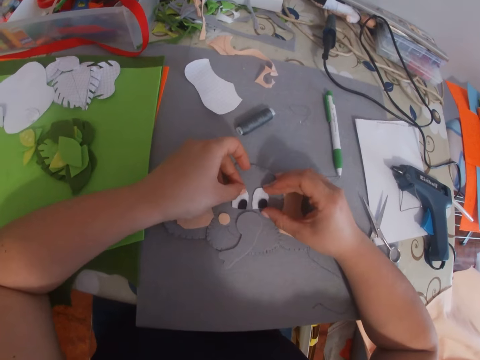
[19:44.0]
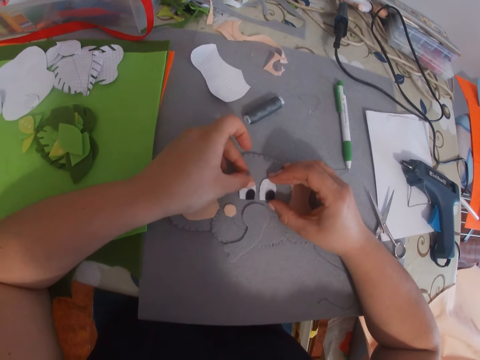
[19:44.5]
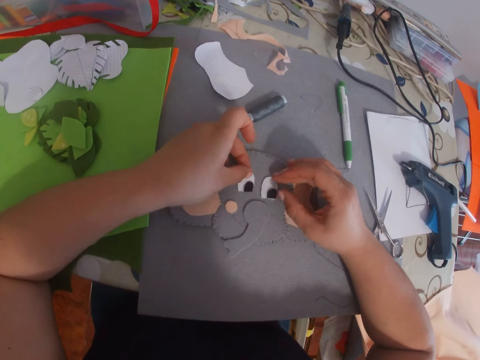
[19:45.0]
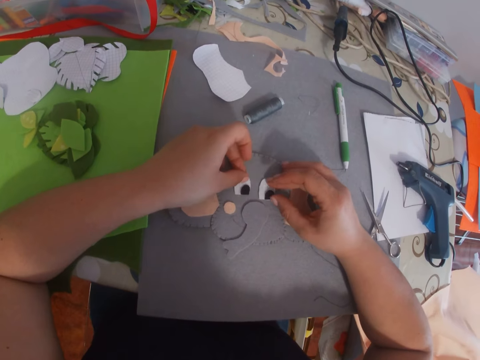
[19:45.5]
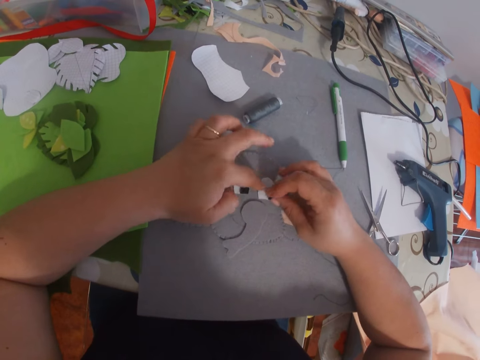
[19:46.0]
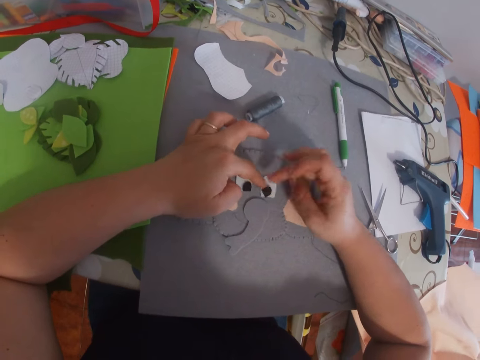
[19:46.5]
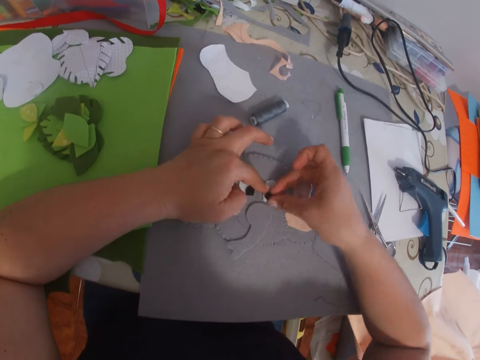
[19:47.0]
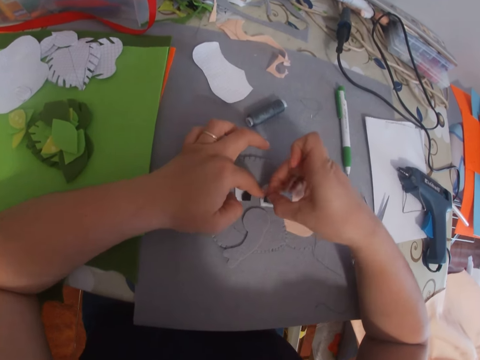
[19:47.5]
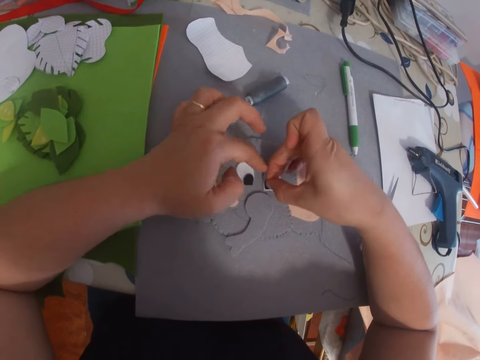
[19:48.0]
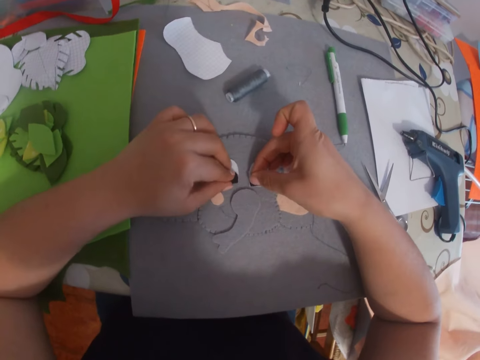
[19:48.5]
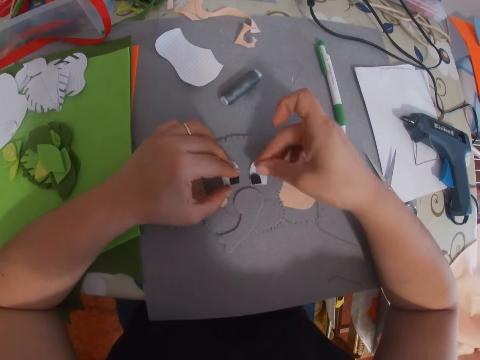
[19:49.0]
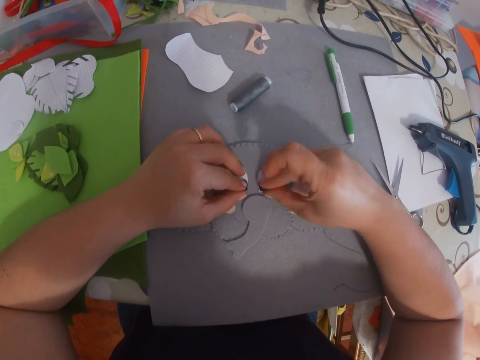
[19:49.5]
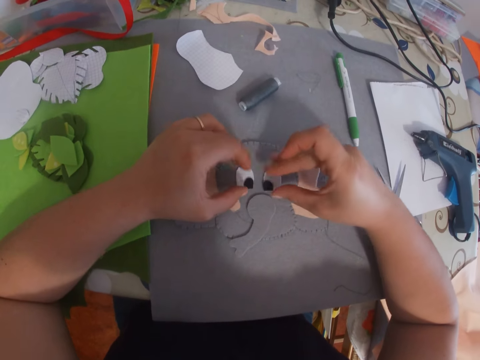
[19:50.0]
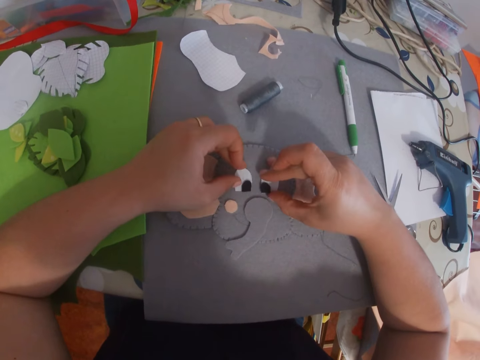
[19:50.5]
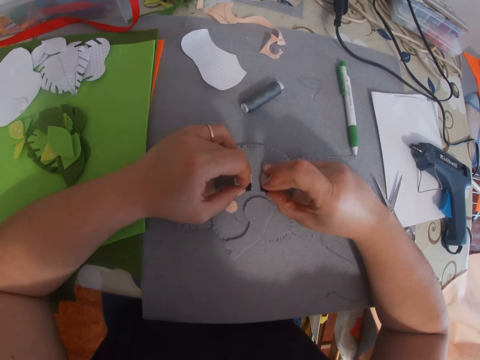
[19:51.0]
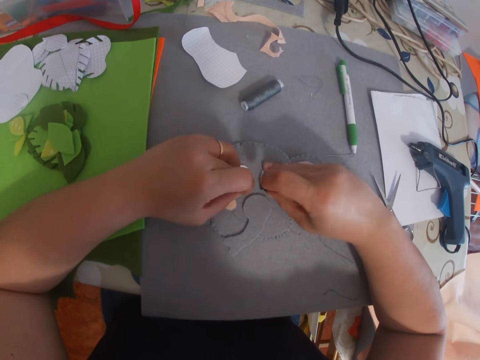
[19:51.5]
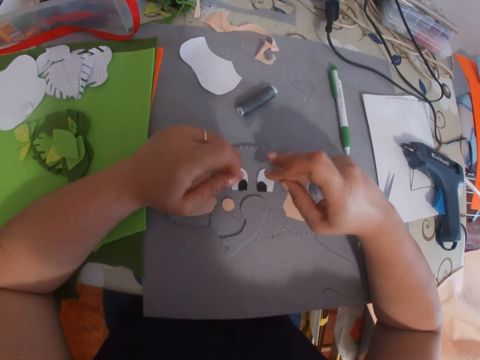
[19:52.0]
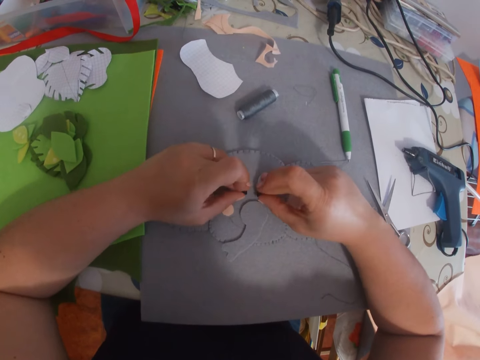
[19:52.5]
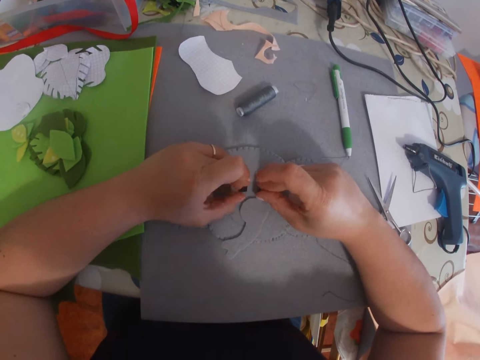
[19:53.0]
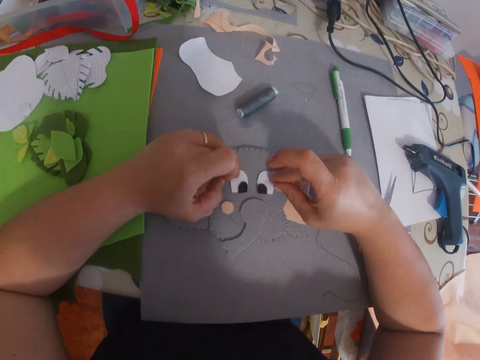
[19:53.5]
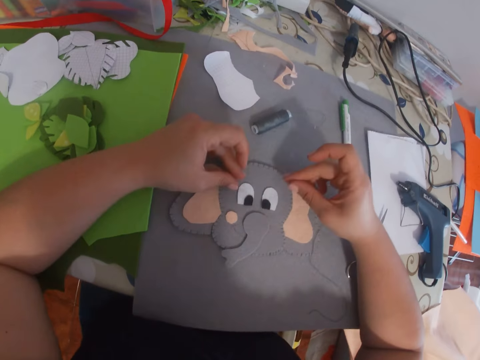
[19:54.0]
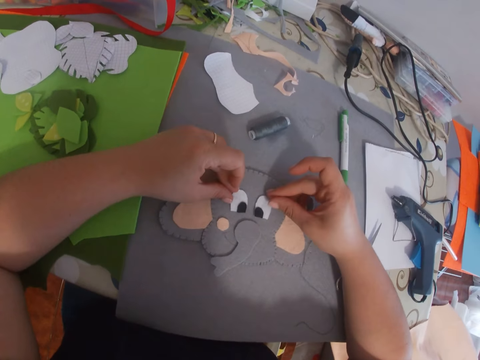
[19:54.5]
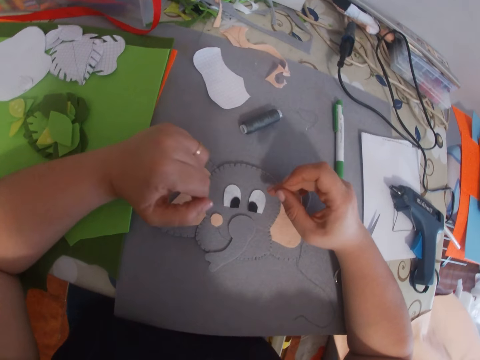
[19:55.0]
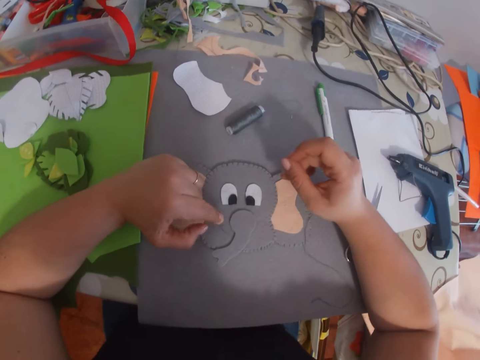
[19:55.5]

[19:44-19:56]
The camera wearer stretches both hands towards an eye sticker on the paper. They adjust the stickers on the bigger craft with both hands.

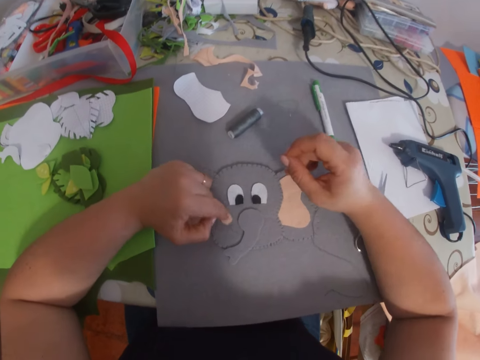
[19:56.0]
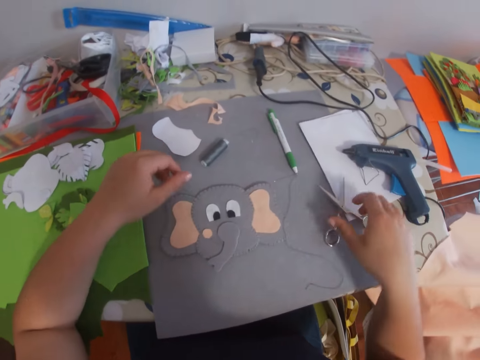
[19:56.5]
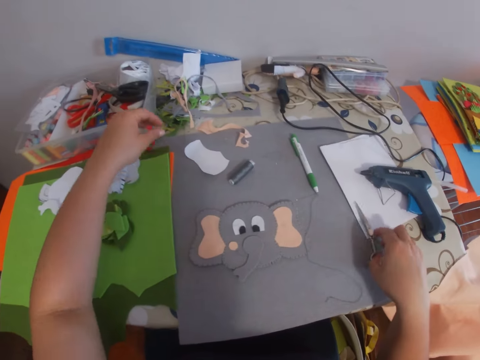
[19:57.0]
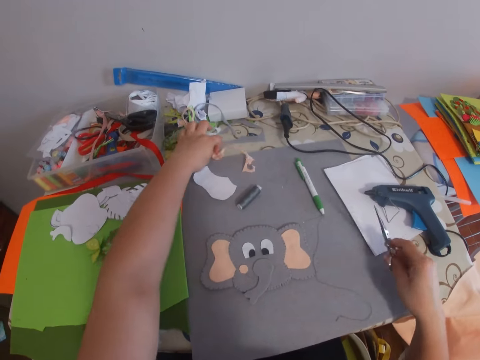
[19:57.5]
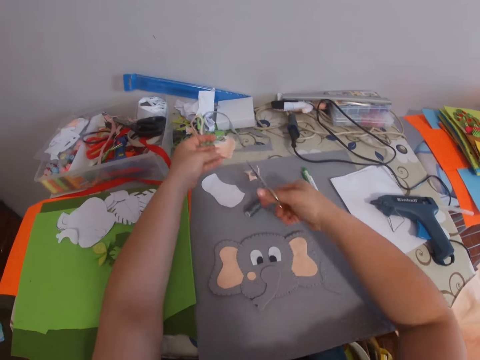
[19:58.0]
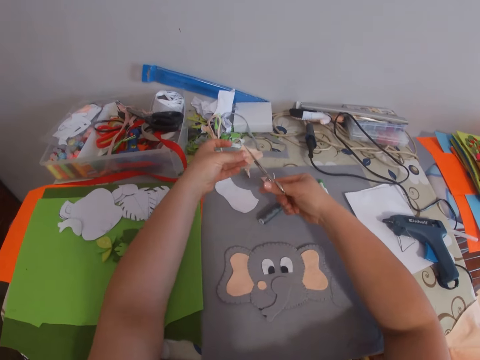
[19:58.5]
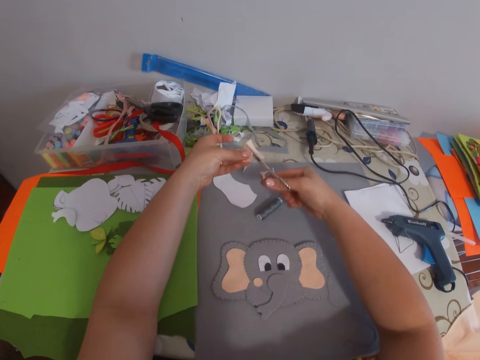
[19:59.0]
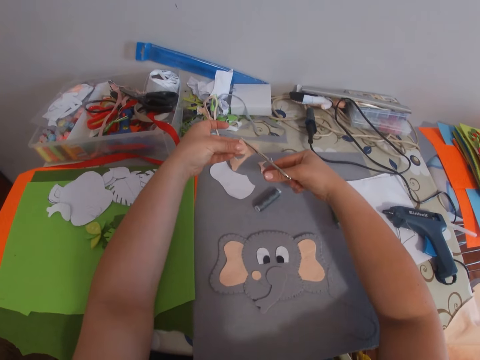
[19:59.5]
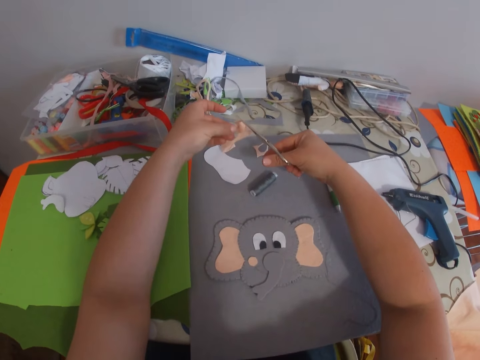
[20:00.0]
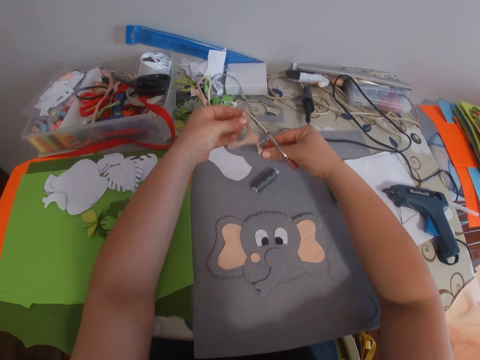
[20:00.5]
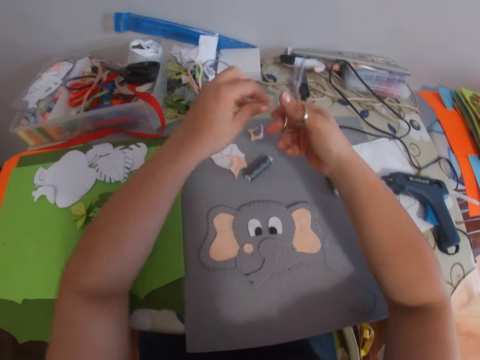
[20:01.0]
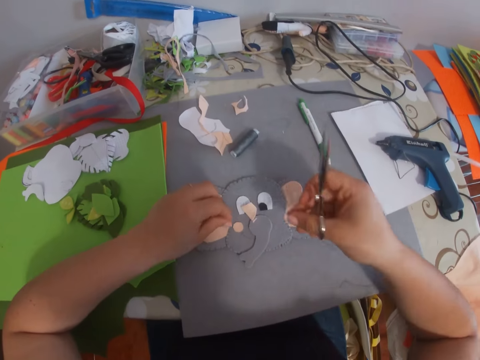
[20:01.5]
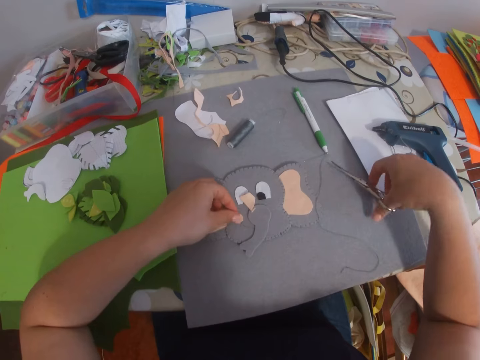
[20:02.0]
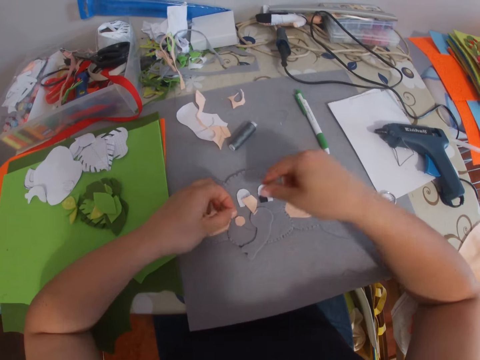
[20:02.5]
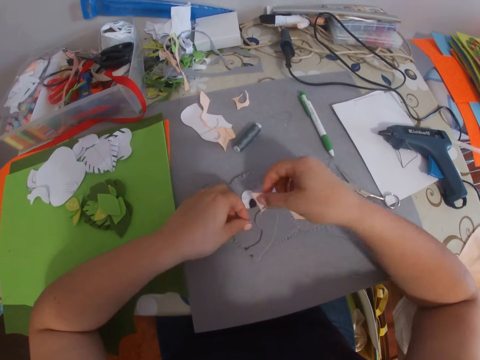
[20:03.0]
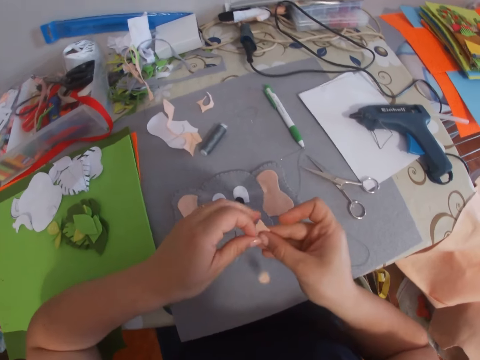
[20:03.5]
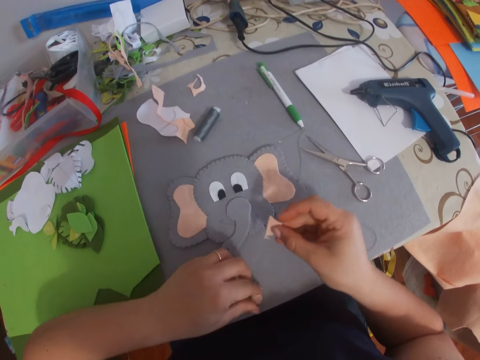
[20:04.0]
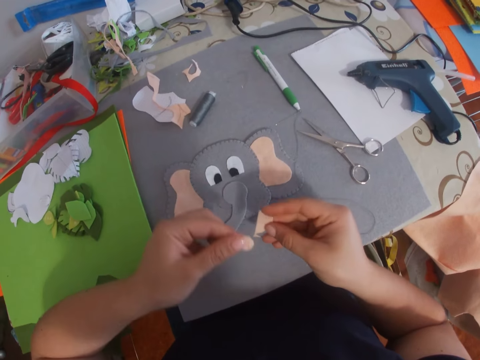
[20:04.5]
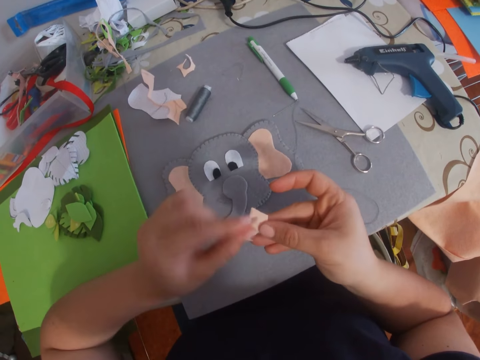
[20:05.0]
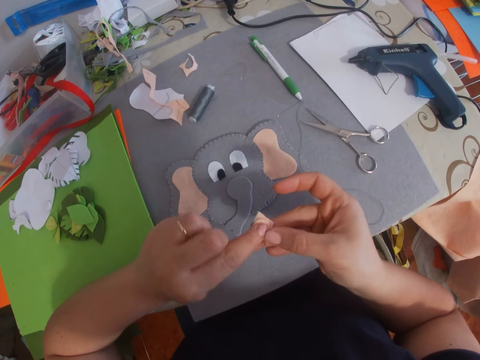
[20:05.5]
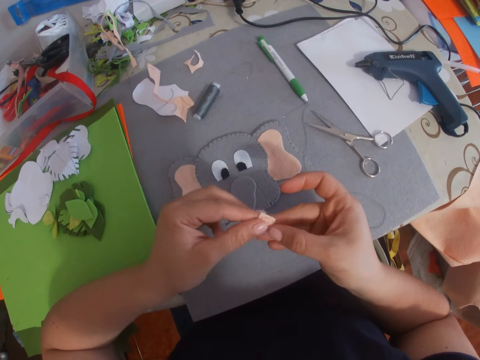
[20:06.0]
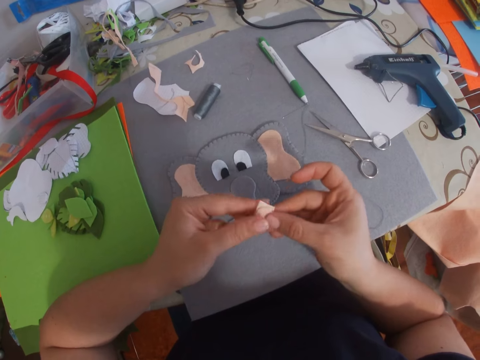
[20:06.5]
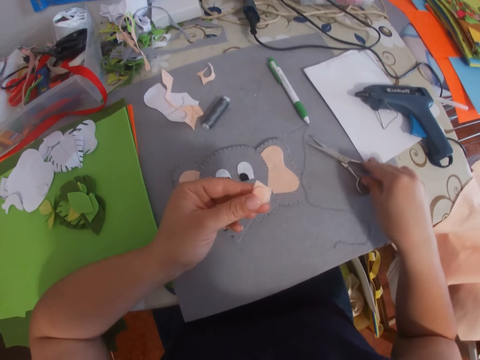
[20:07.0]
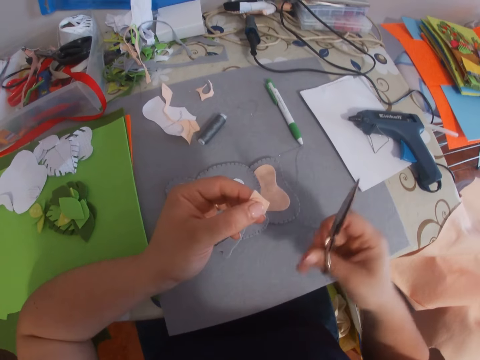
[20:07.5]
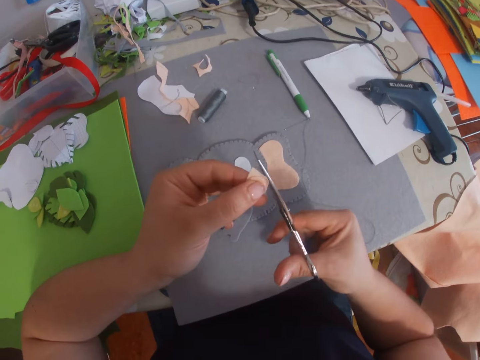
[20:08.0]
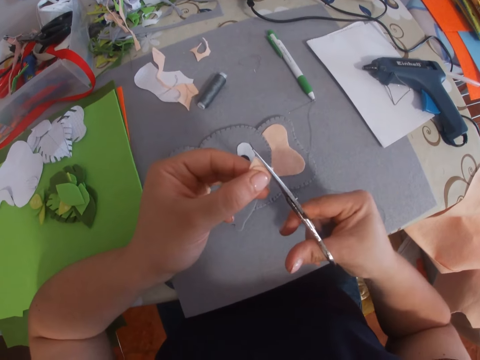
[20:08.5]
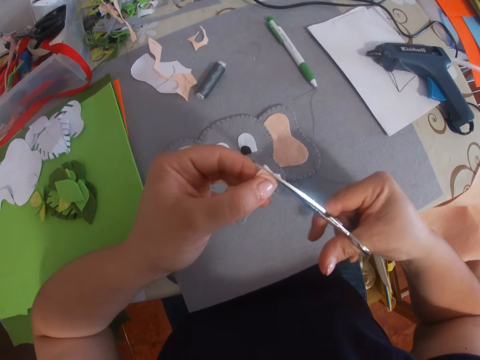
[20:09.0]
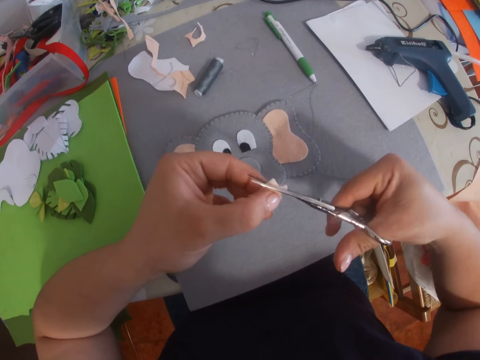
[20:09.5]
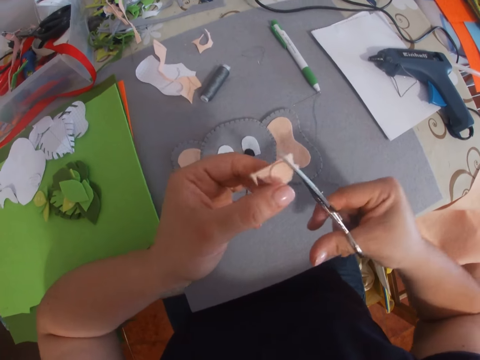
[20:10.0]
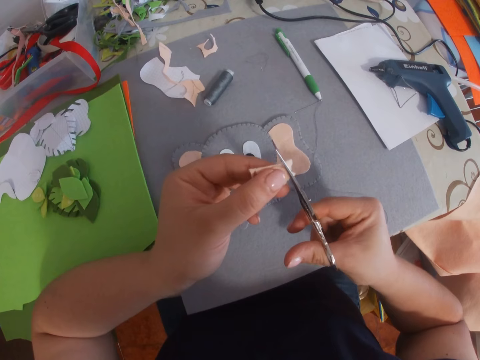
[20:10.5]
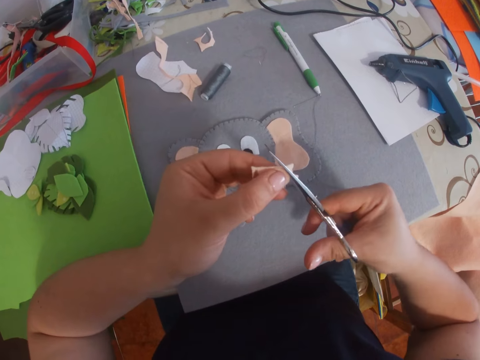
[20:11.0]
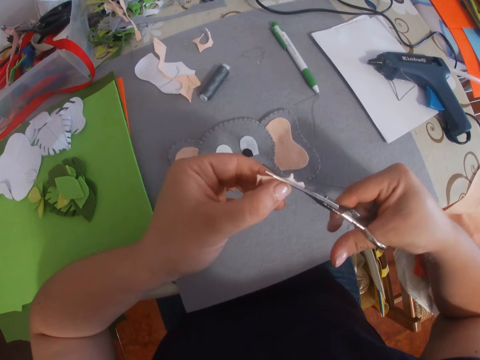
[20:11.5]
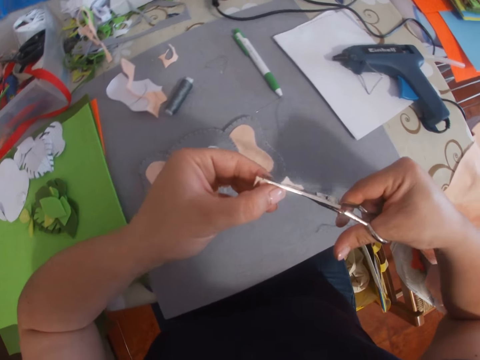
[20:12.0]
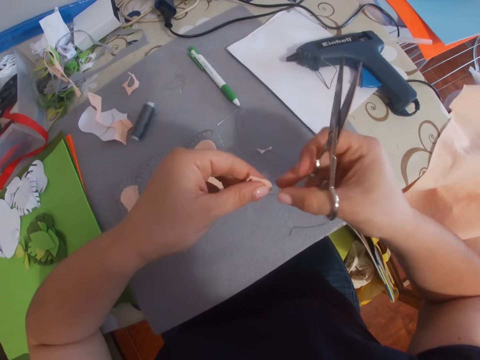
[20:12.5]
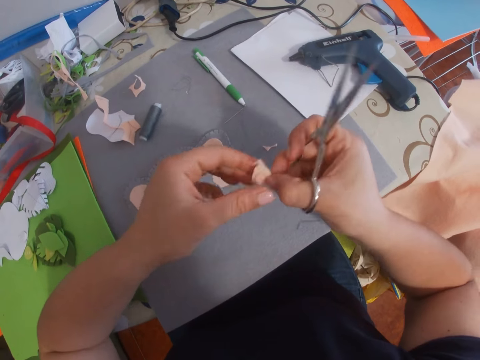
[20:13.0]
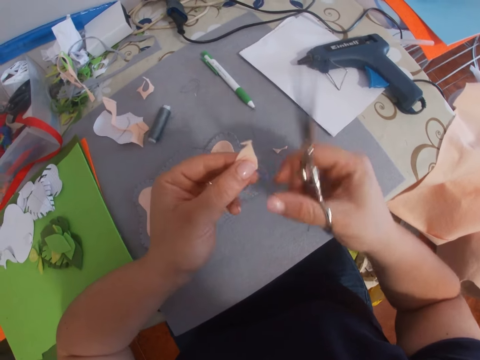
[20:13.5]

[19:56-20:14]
The camera wearer lifts the hands off the paper. They pick up the scissors on the table with the right hand. They pick up another paper on the table using the left hand. They cut the paper using the scissors. They hold a round piece with both hands. They drop the paper near the circle paper. They pick up the circle piece with the left hand. They place the scissors in the right hand on the table. They pick up the other paper on the bigger craft with the right hand. They drop the circle paper piece. They pick up the paper with the left hand. They place the circle piece on top of the other piece in the right hand. They shift the papers to the left hand. They pick up the pair of scissors on the table with the right hand. They cut round the bigger paper using the scissors.
